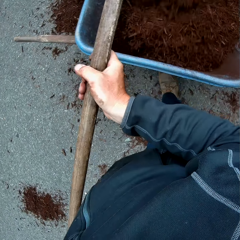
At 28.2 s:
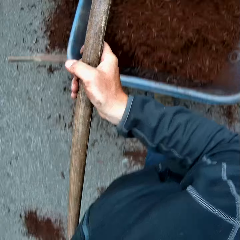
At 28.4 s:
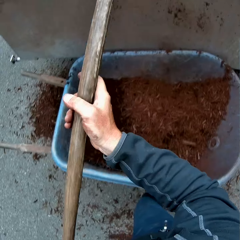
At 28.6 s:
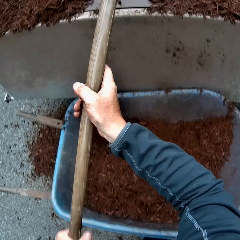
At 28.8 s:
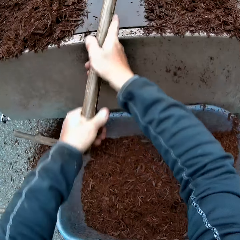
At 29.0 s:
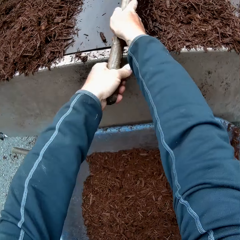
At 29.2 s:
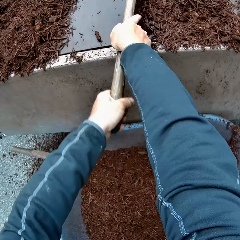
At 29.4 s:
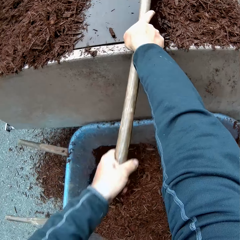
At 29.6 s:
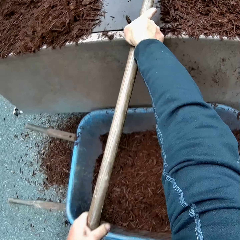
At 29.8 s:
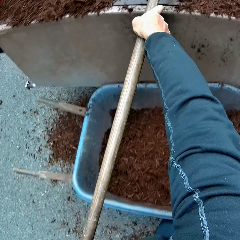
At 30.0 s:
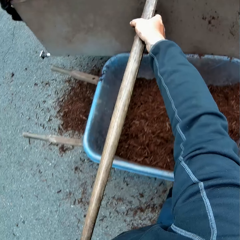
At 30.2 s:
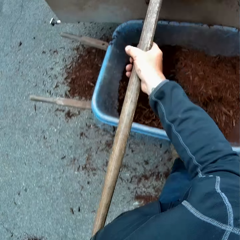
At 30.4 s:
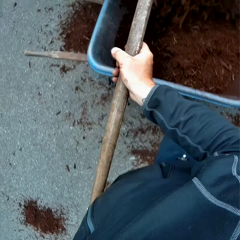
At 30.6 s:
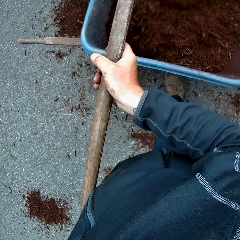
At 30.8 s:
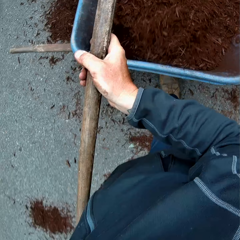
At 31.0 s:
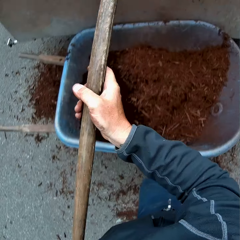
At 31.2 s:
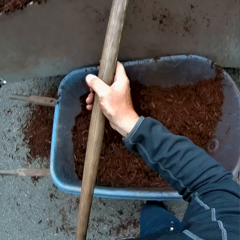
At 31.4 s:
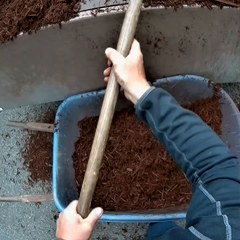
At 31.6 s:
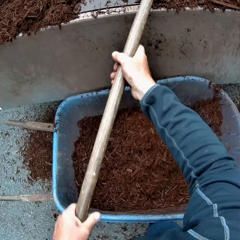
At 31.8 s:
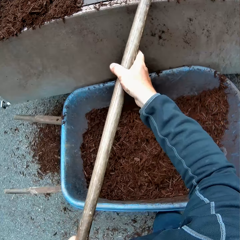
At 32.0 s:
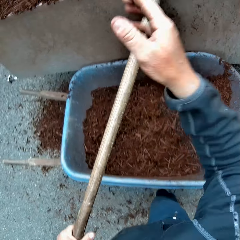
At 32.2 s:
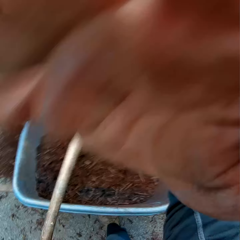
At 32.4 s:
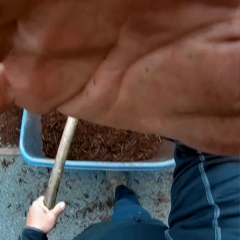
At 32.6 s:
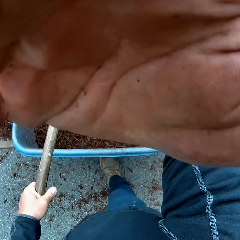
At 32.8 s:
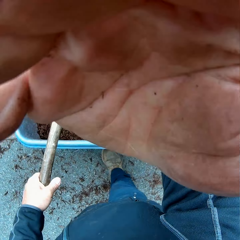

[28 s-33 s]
The camera wearer drops the chaff on the wheelbarrow. They lift the rake. They pull the chaff with the rake. They drop the chaff on the wheelbarrow. They lift the rake. They pull the rake. They adjust the head camera.
